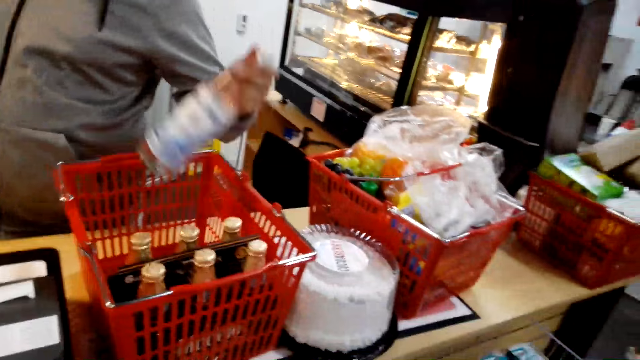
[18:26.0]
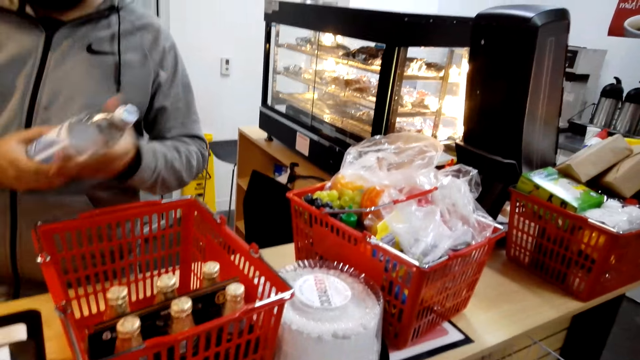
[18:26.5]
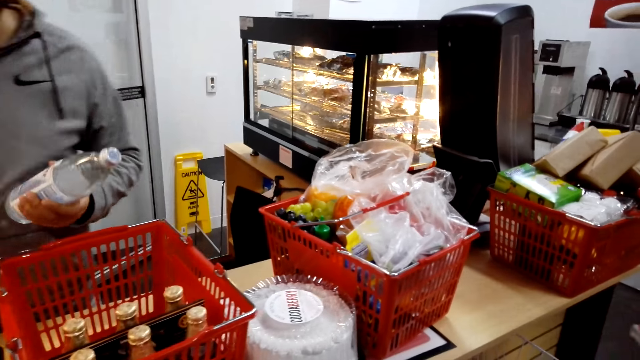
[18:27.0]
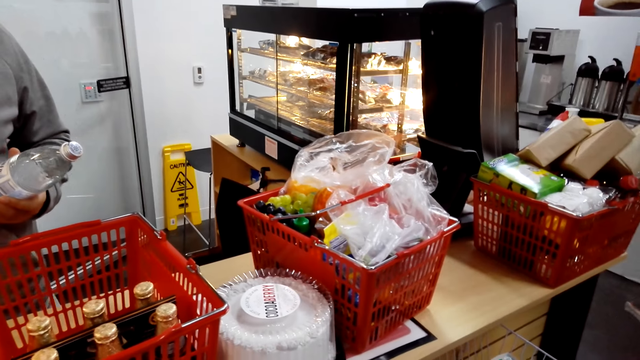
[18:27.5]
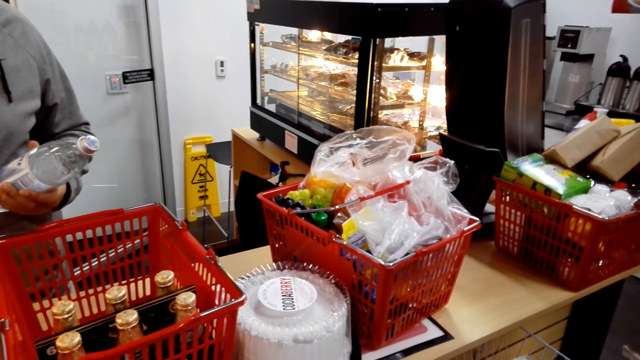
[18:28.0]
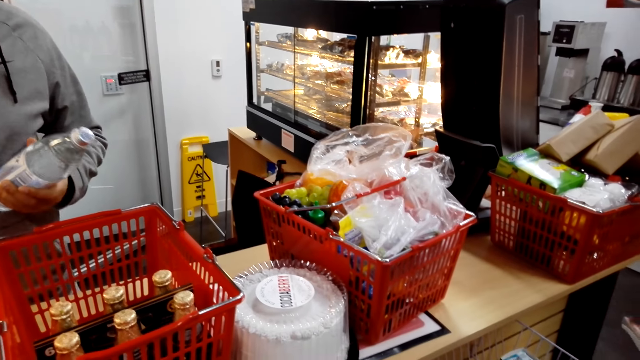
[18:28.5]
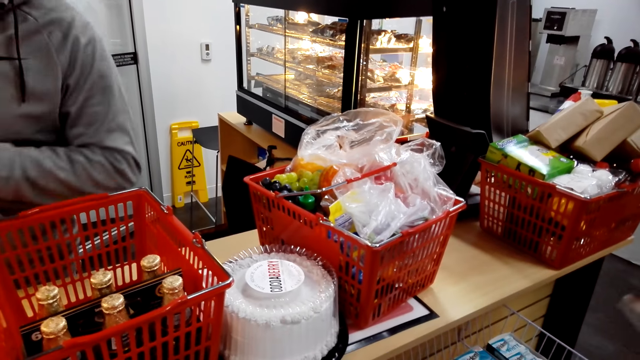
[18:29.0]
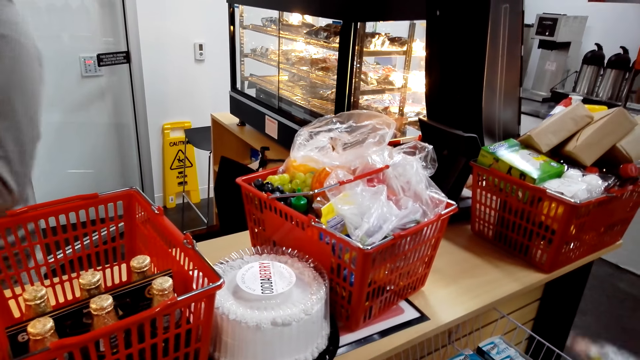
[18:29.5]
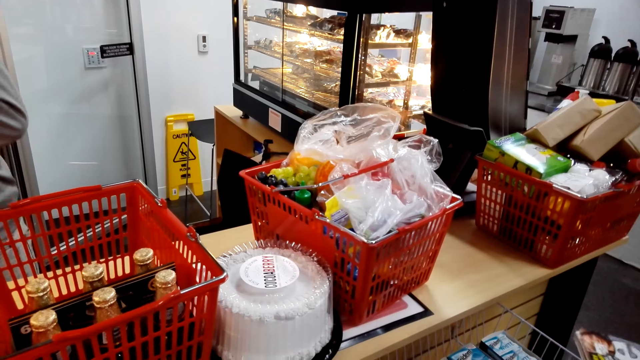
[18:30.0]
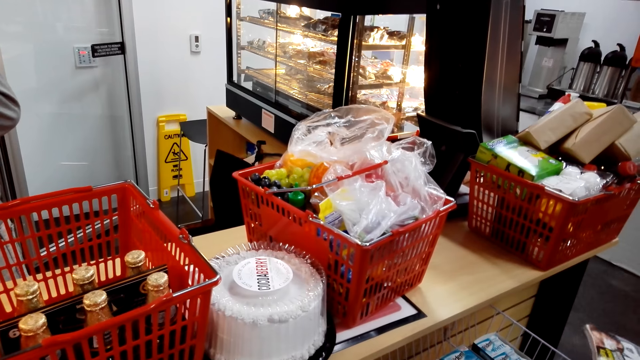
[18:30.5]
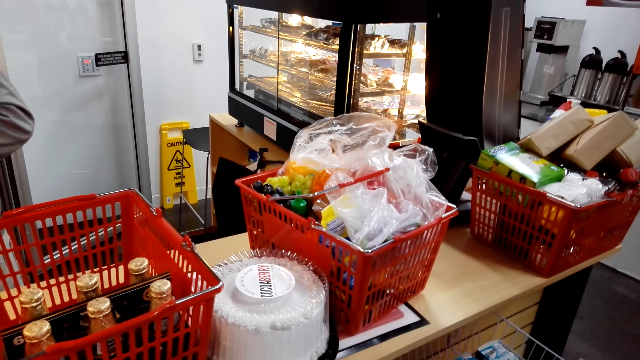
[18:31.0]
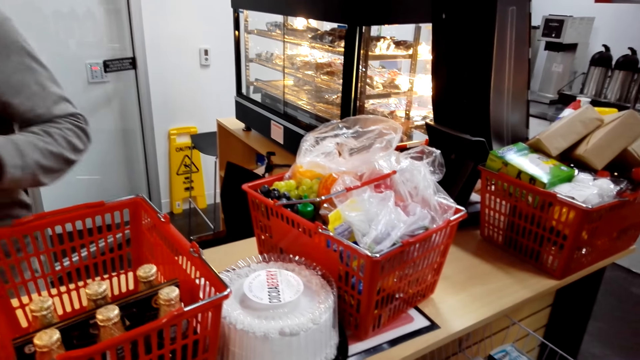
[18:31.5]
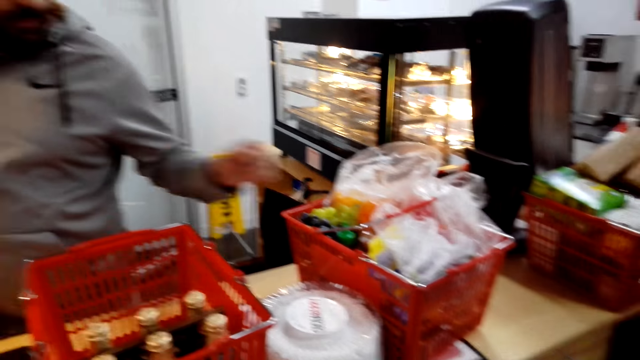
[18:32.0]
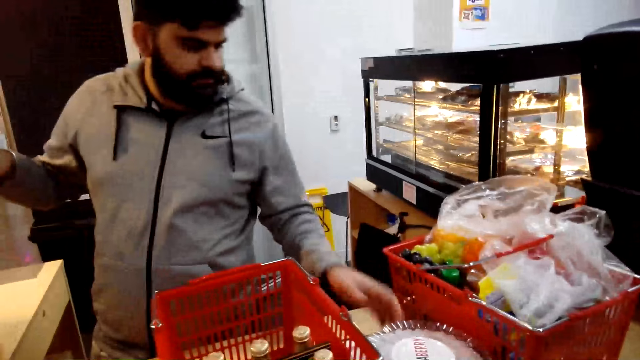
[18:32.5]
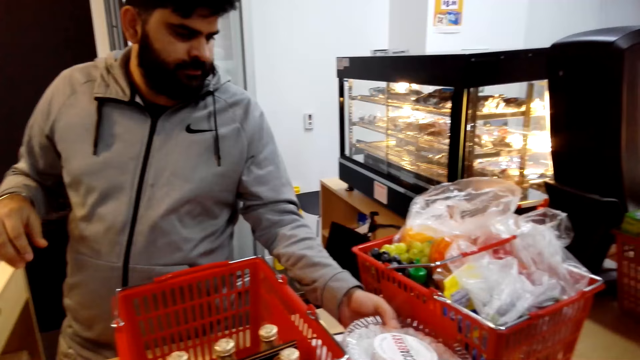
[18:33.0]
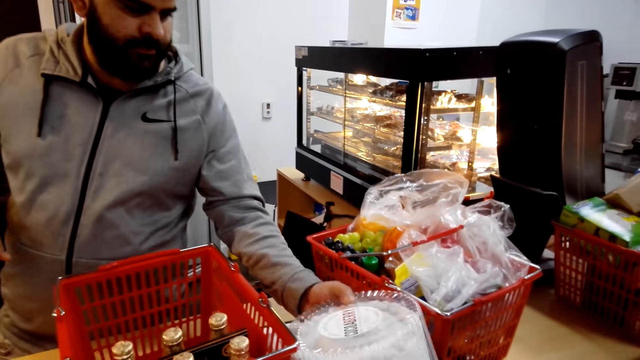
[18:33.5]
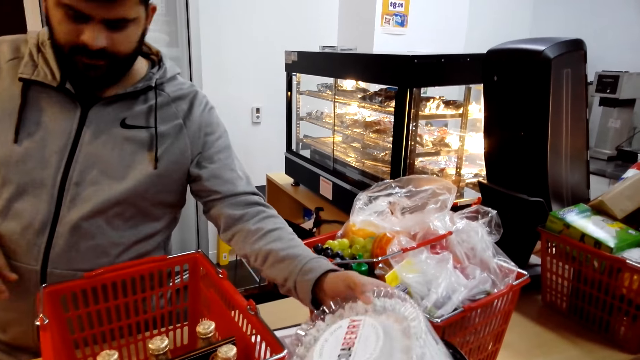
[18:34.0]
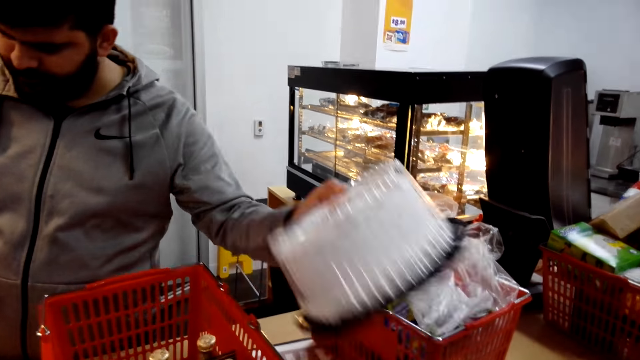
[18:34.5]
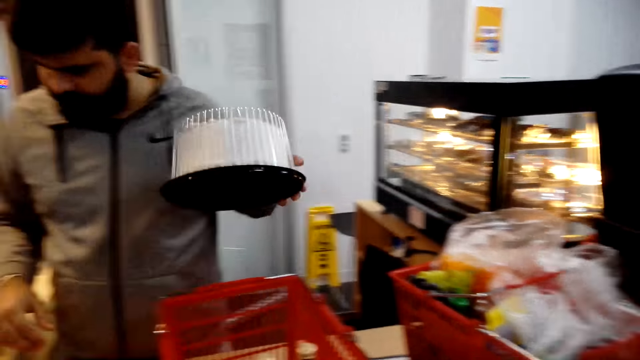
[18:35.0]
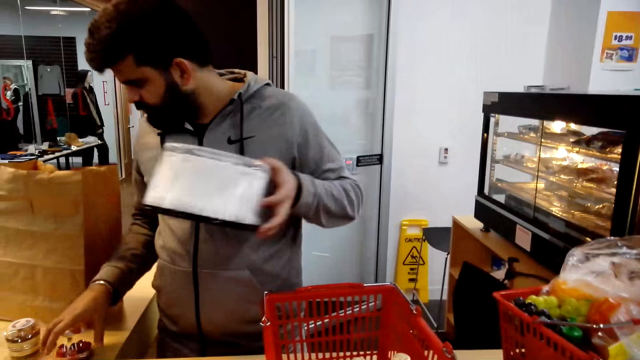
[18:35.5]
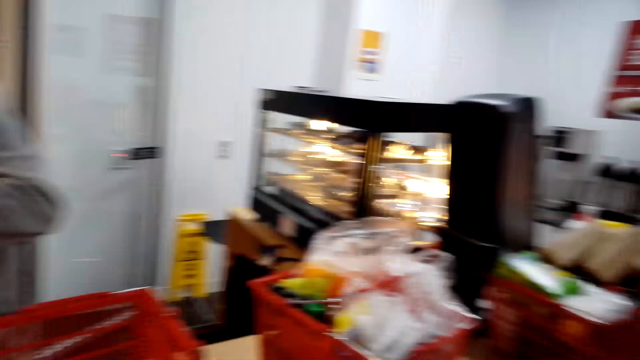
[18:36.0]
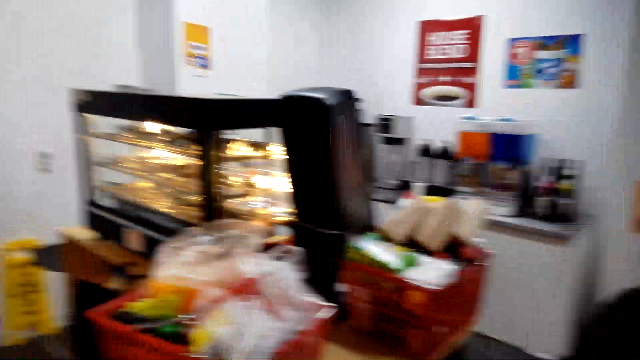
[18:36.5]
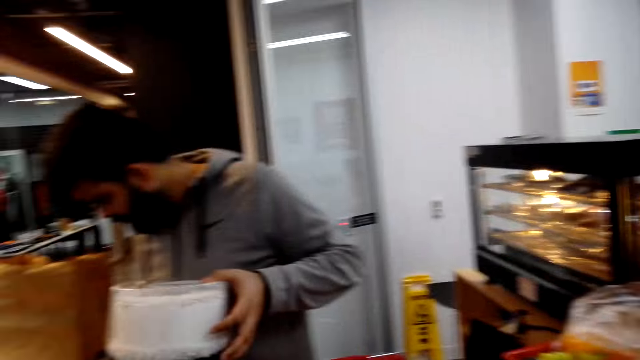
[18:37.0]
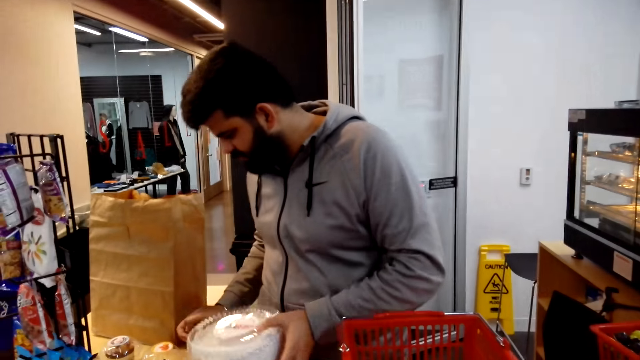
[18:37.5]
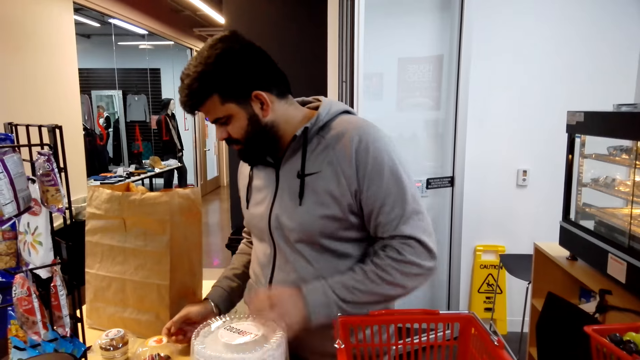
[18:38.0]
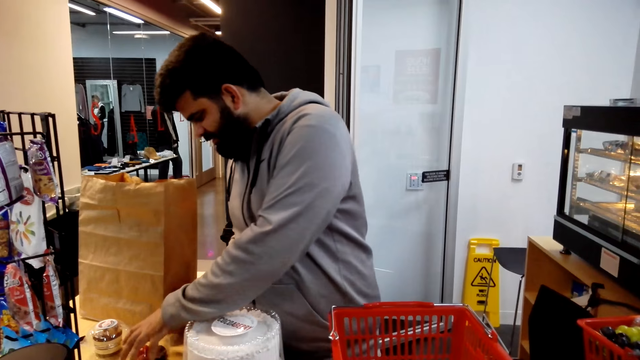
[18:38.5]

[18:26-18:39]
The camera wearer looks around. A man packs the items in the backpack. The man picks up the cake. The camera wearer looks around.

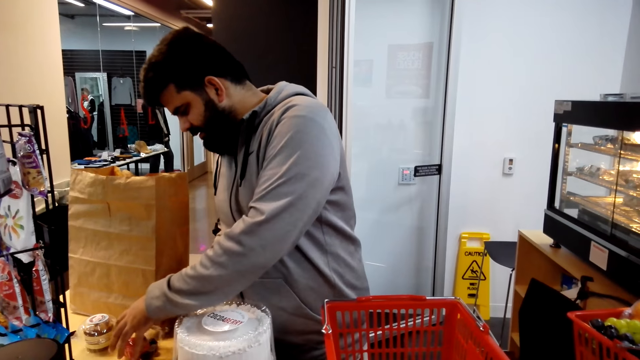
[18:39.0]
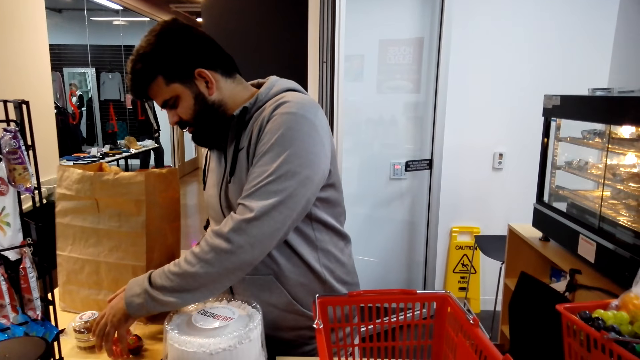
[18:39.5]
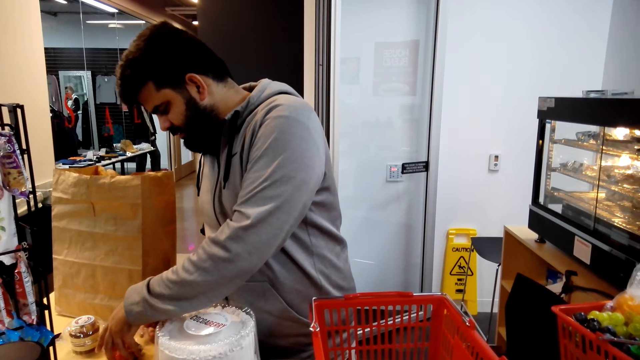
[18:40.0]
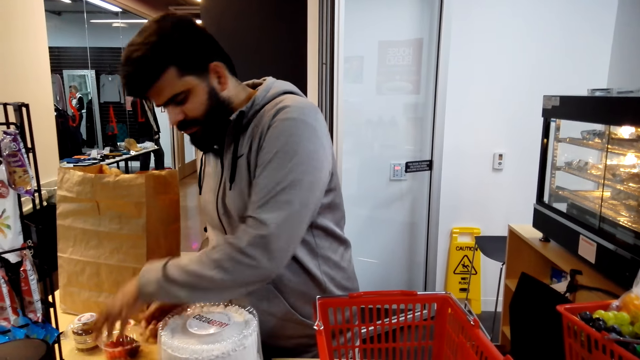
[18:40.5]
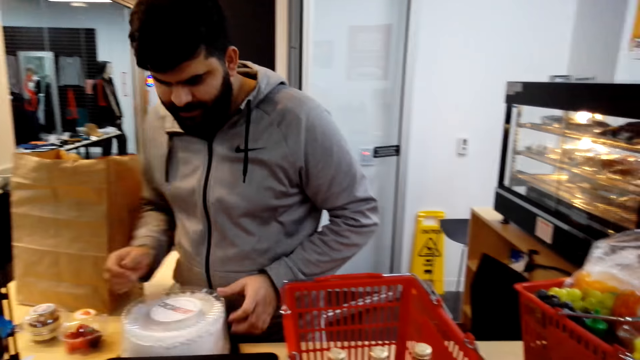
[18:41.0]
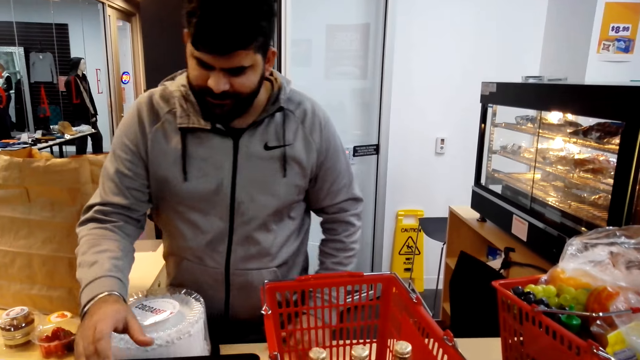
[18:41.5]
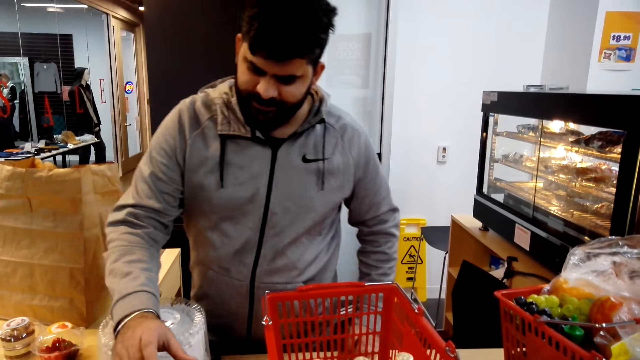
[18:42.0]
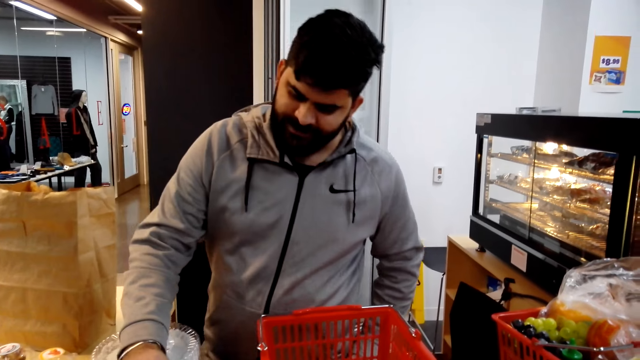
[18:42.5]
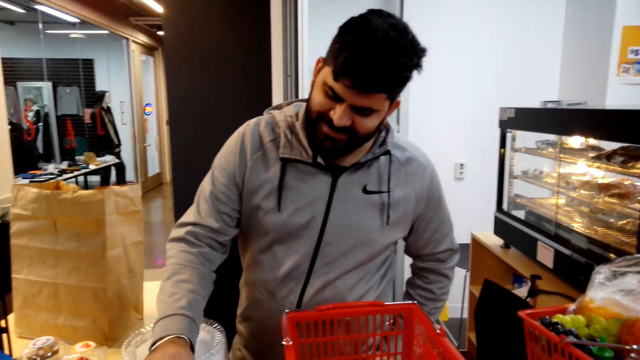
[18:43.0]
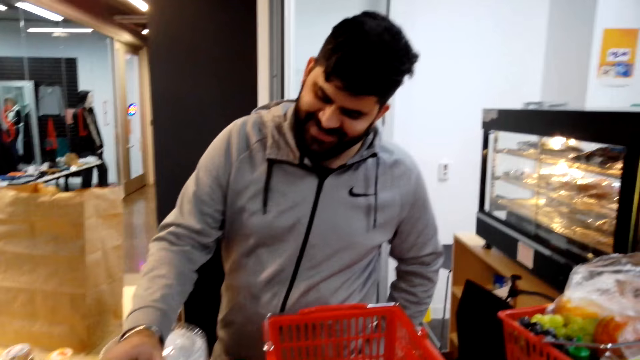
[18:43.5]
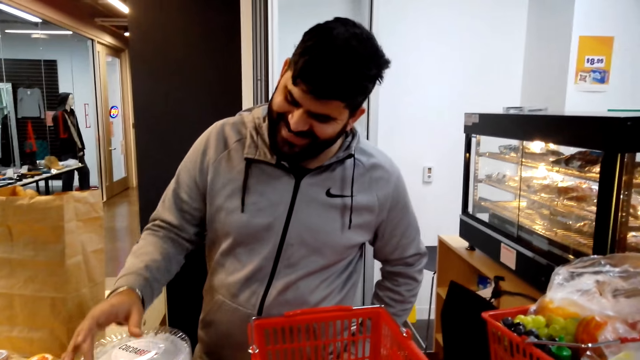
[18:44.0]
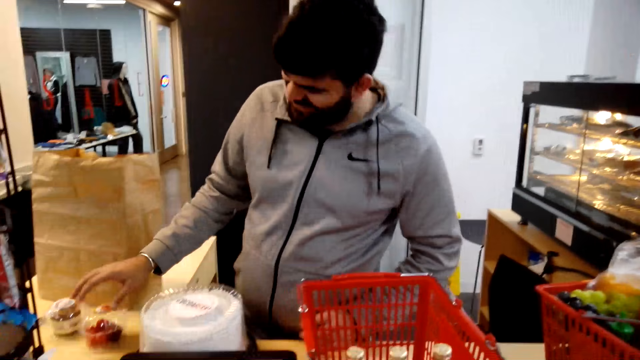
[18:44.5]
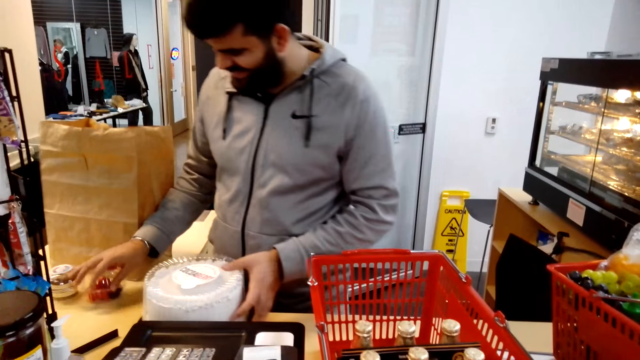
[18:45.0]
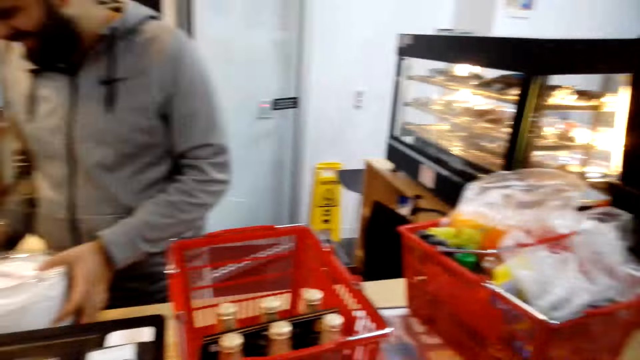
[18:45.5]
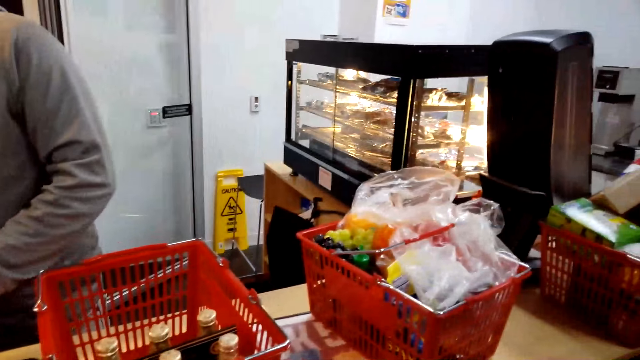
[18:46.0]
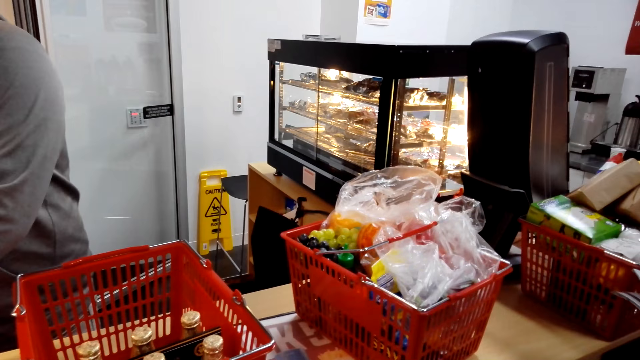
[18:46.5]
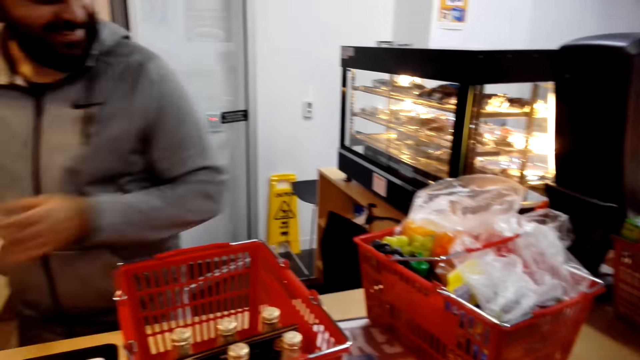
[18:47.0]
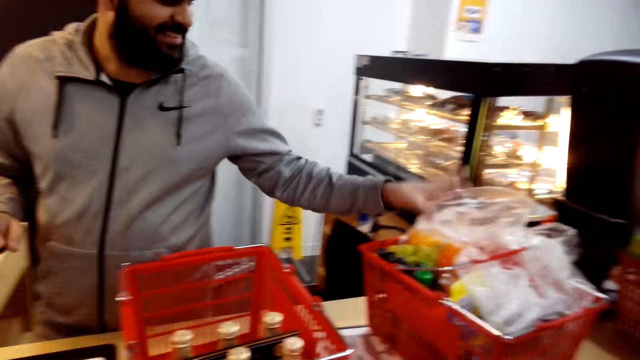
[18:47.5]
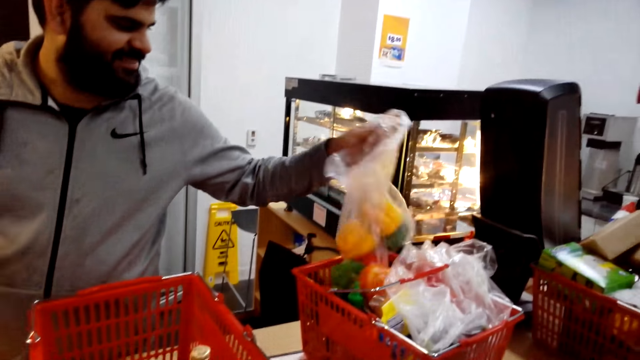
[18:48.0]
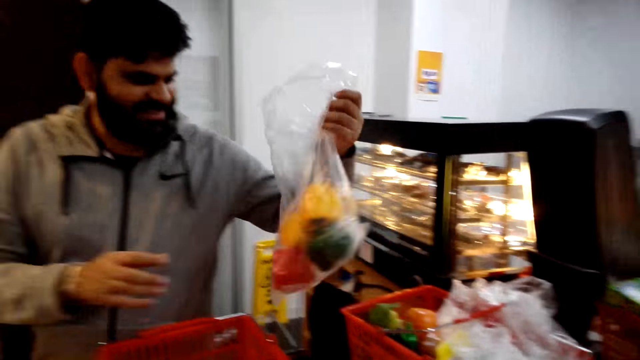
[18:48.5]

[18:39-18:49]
A man picks something. The camera wearer looks around.
